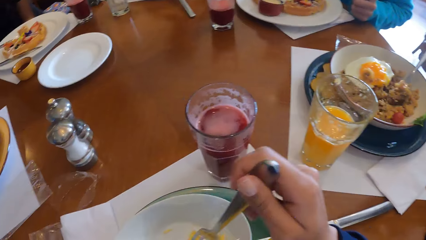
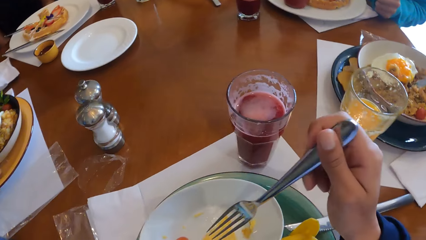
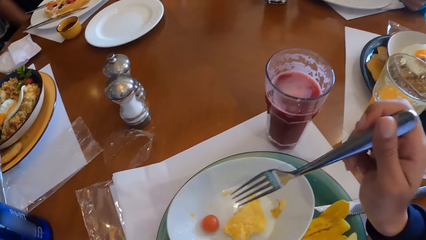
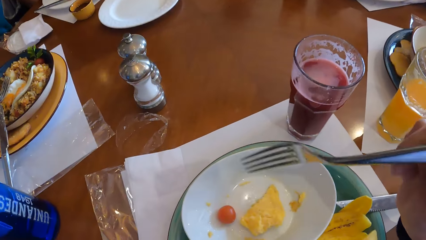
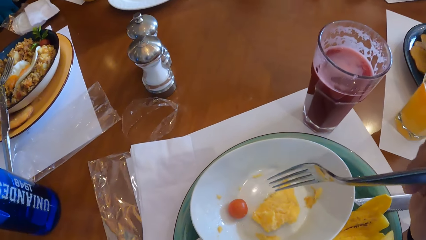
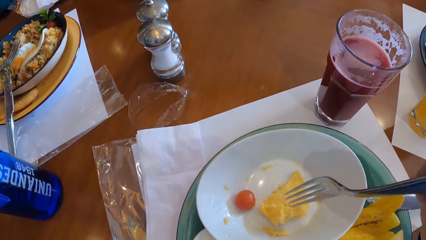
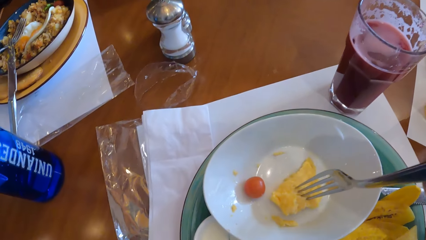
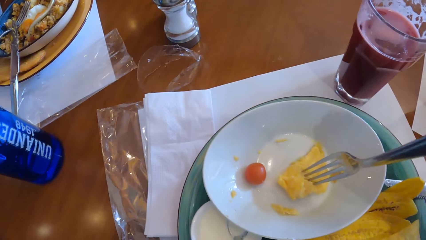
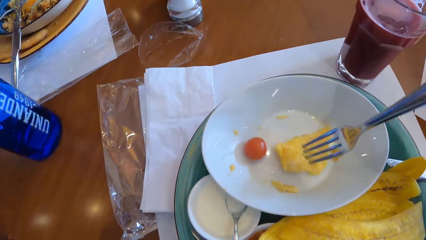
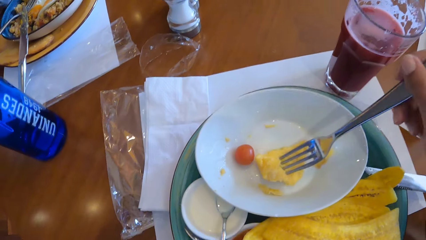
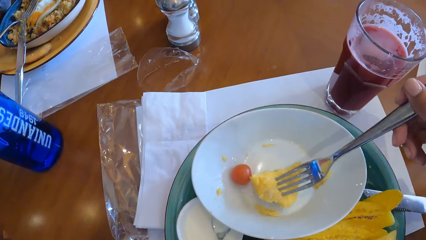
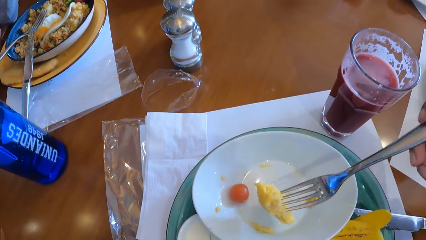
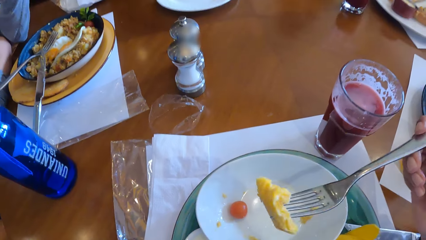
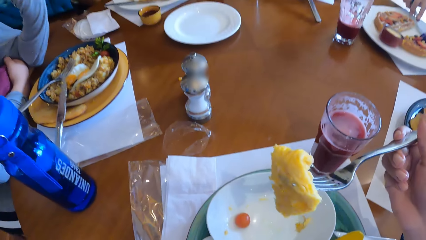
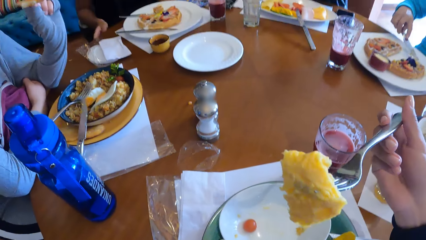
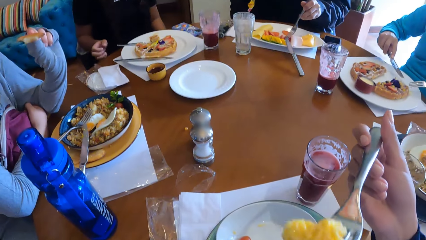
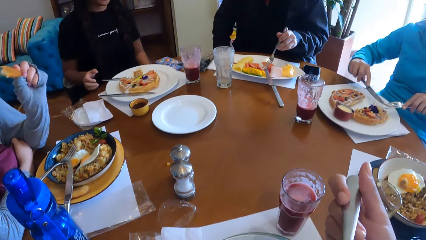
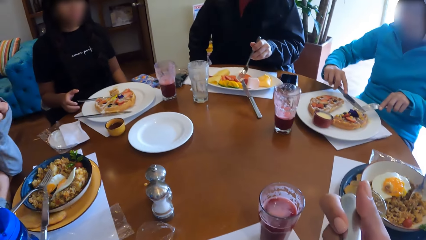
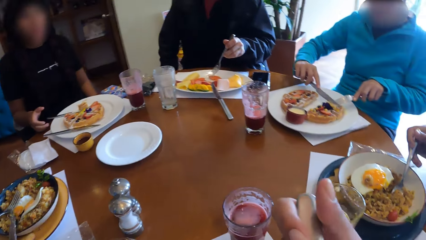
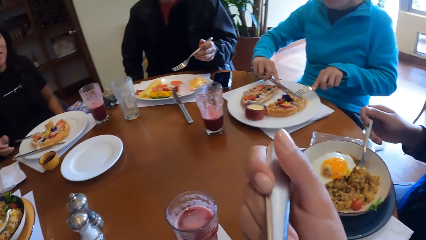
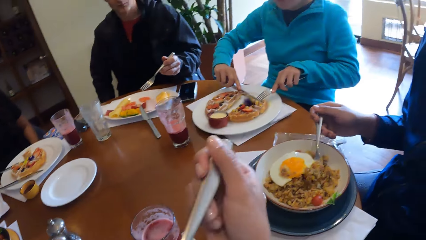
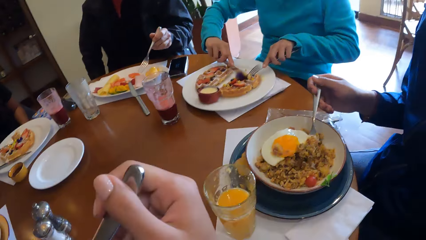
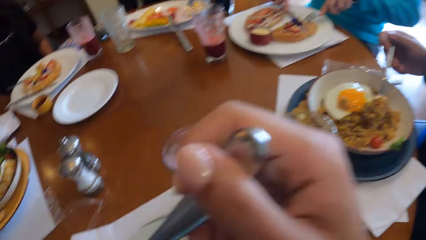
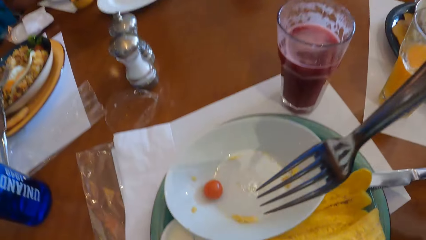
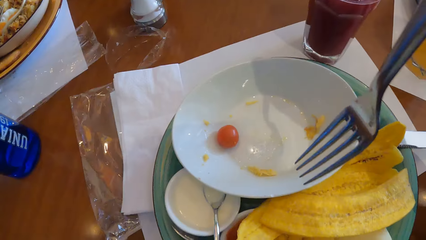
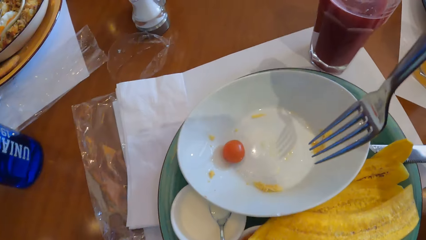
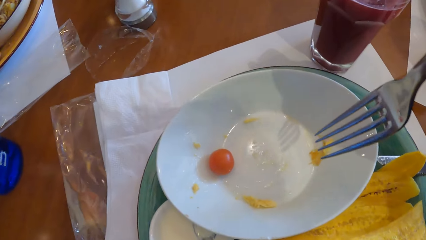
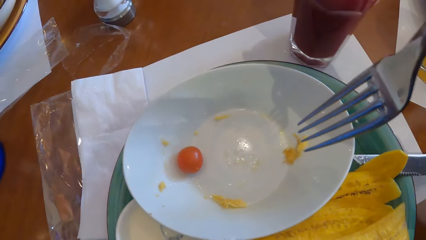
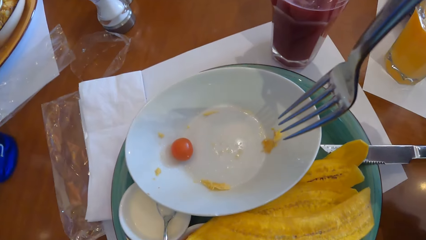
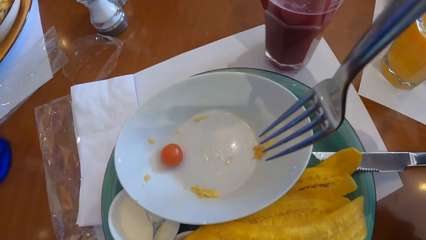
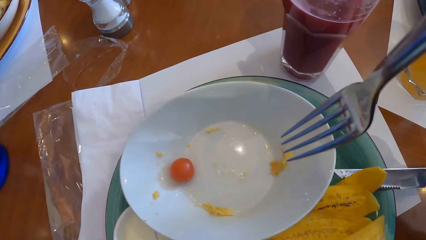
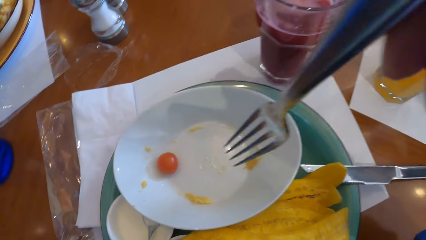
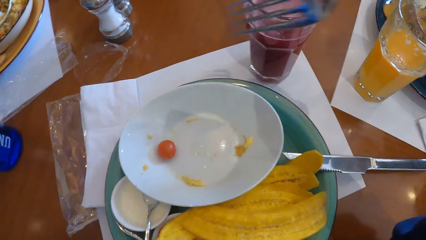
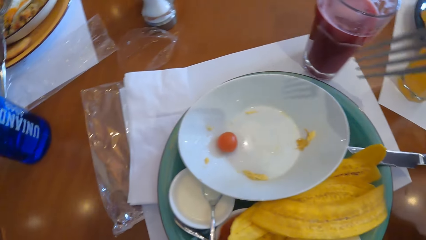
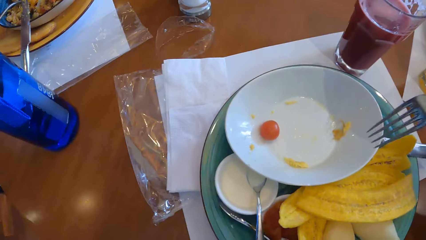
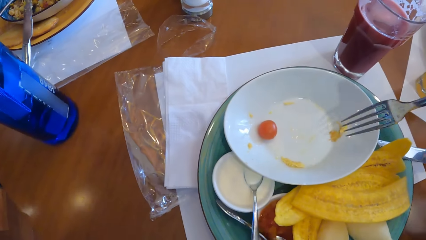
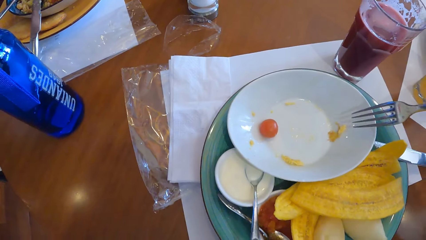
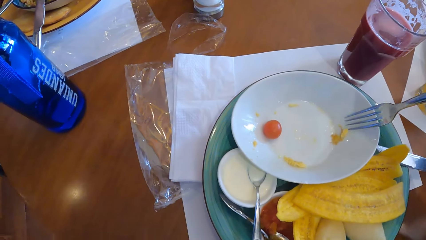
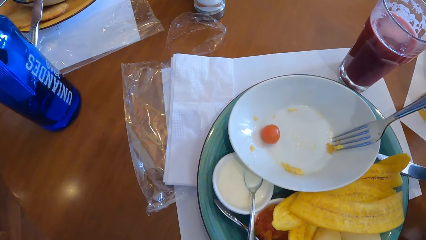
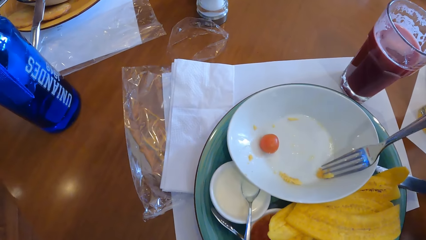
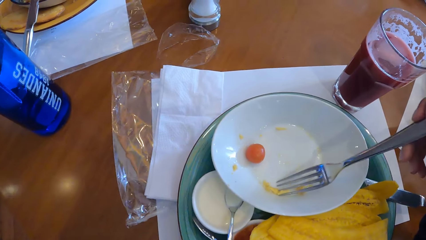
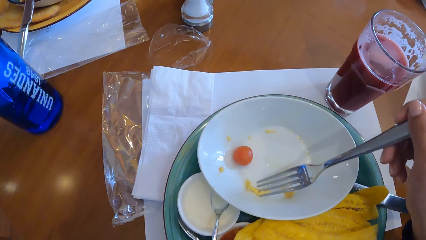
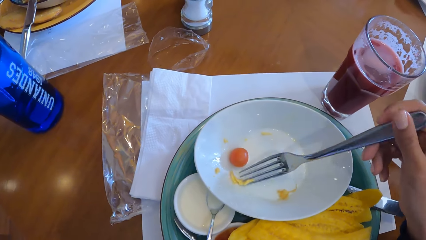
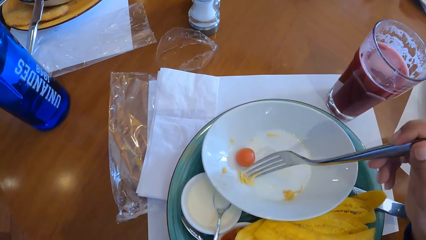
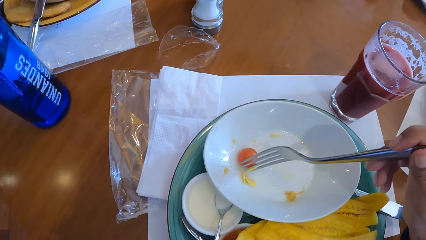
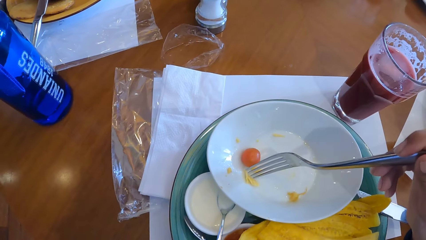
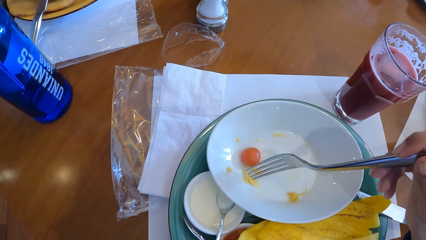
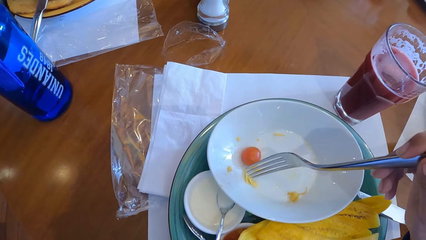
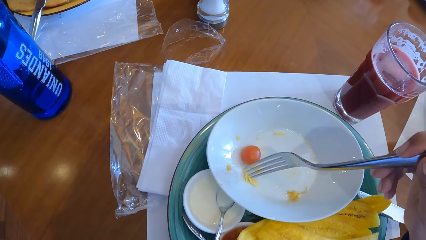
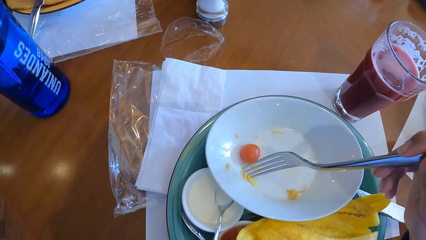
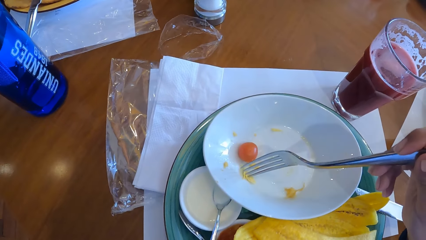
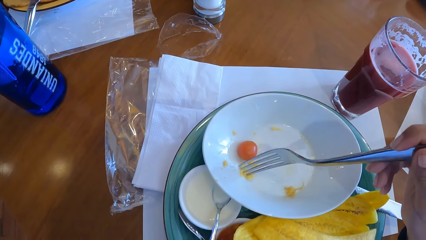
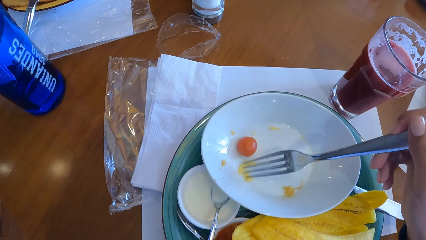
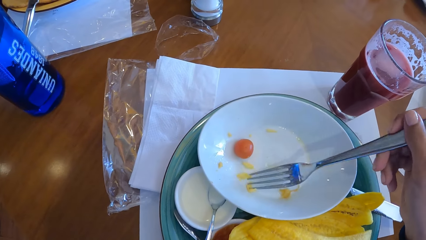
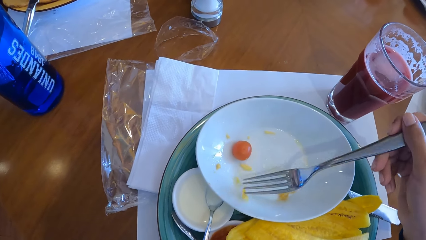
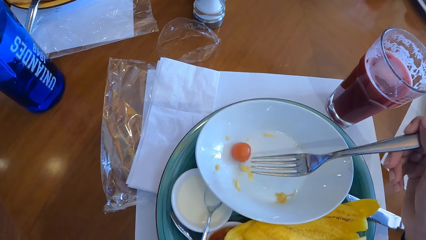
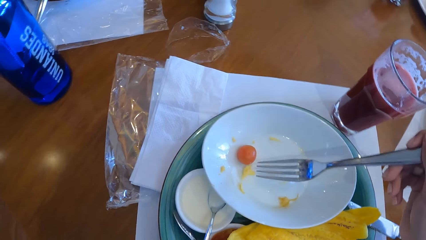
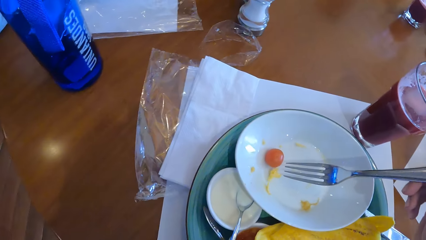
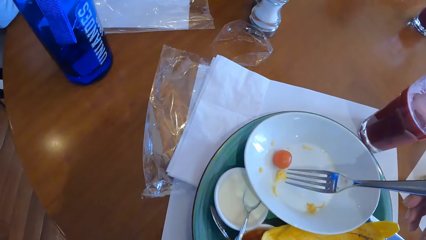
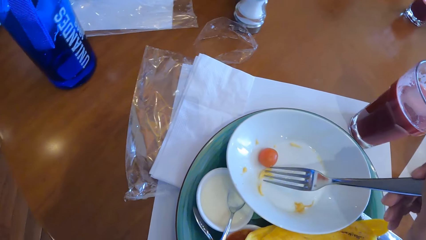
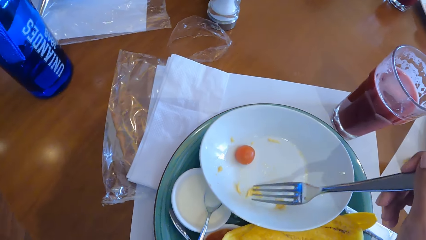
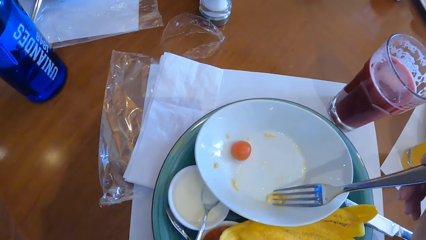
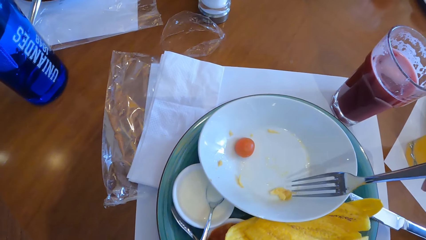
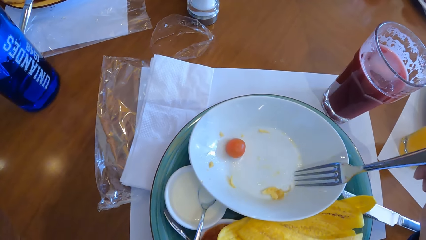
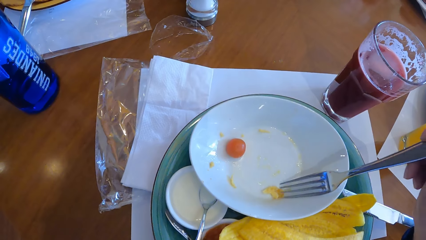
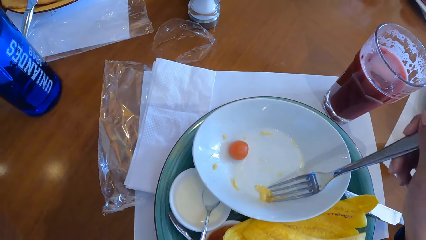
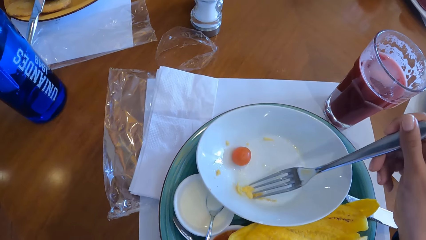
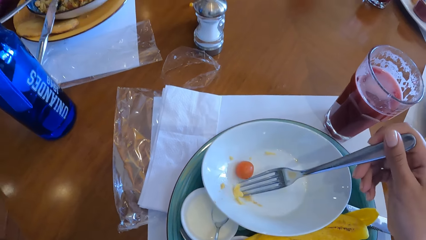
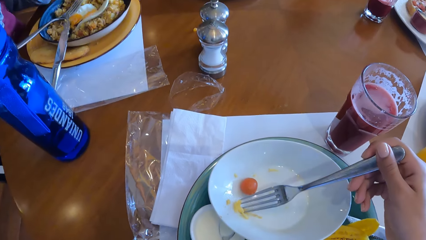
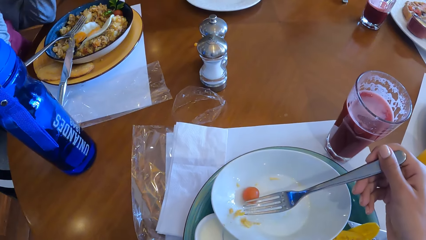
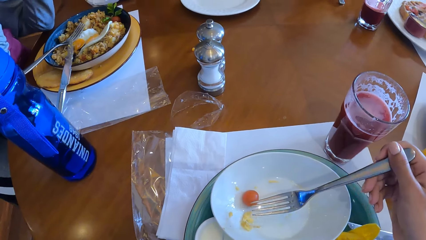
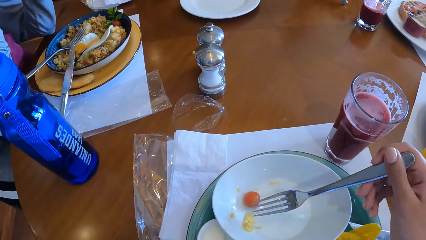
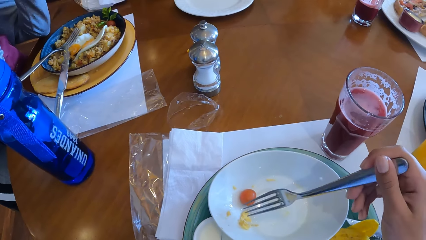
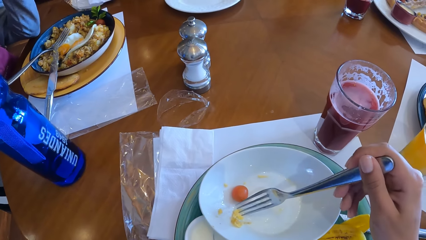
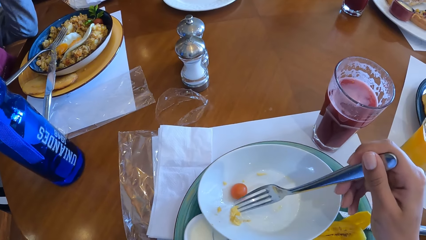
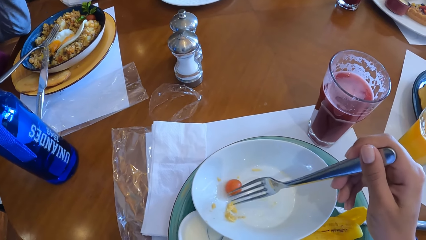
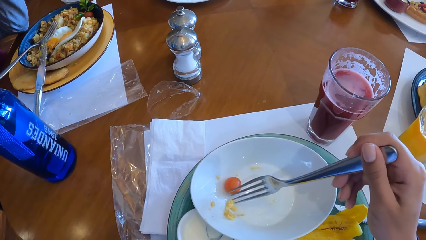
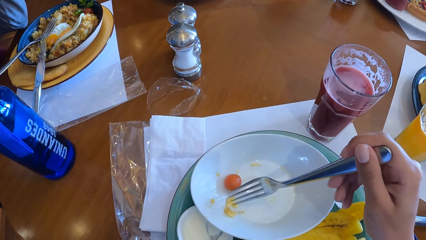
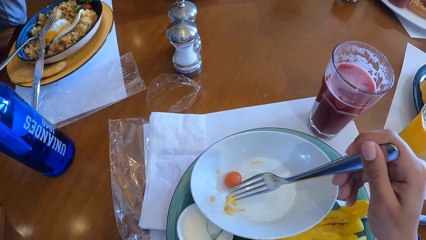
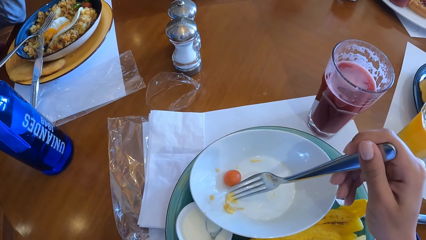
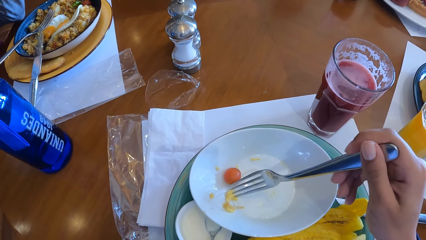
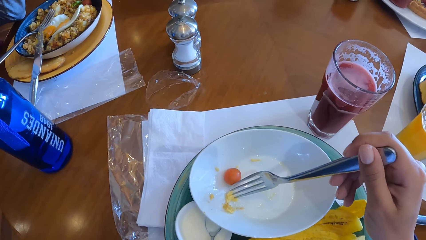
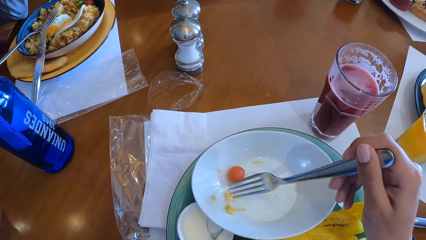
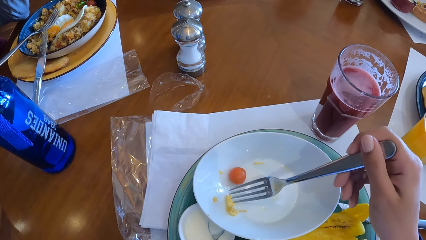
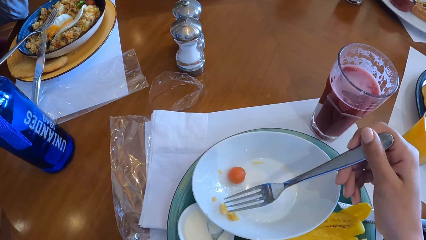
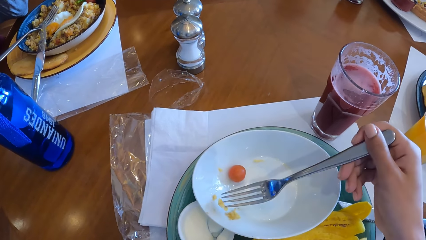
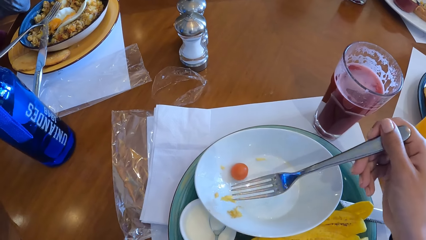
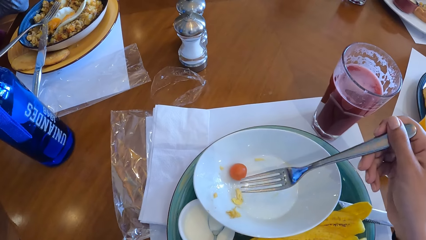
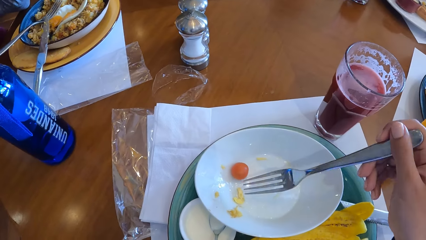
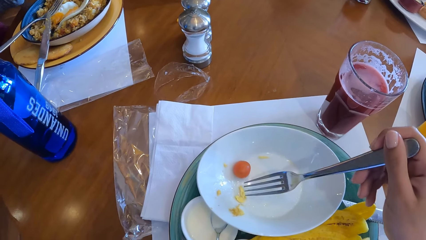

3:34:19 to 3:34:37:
The camera wearer picks an egg from the plate with the fork on his right hand. He eats the egg on the fork with his right hand. He fetches food with the fork.
